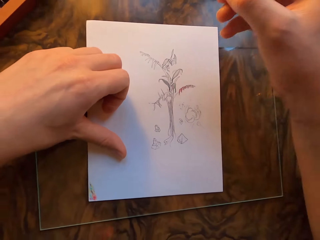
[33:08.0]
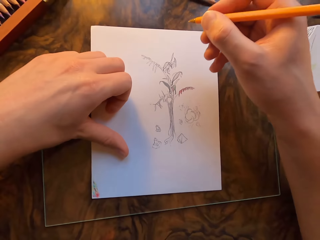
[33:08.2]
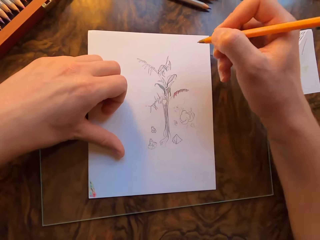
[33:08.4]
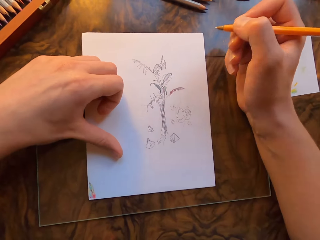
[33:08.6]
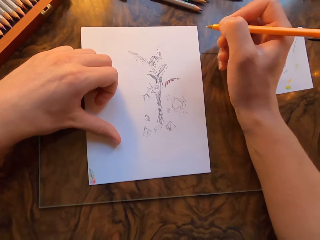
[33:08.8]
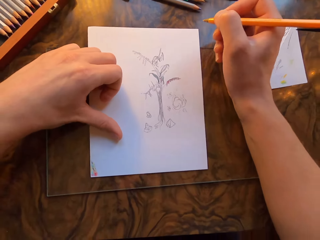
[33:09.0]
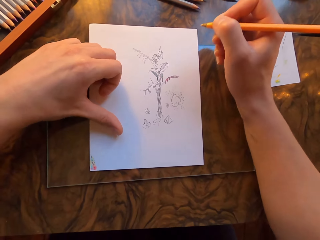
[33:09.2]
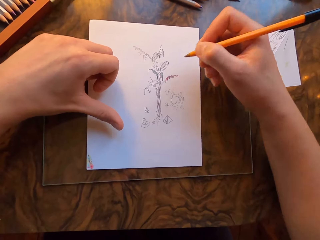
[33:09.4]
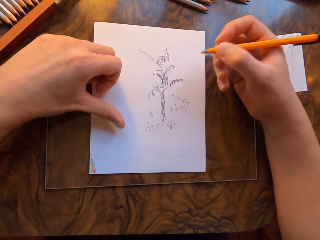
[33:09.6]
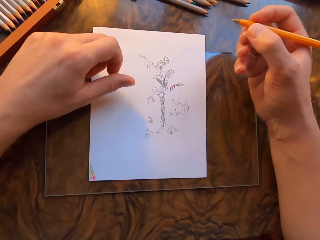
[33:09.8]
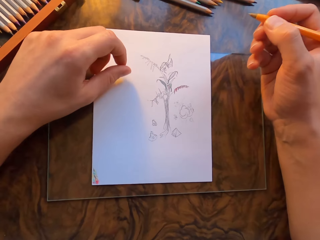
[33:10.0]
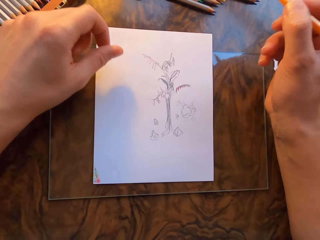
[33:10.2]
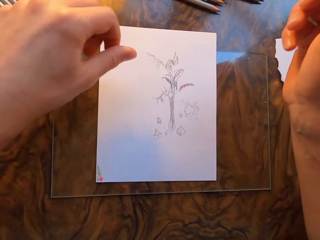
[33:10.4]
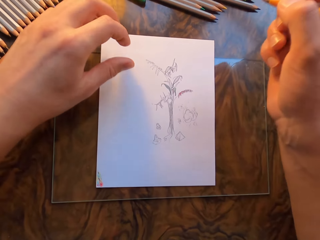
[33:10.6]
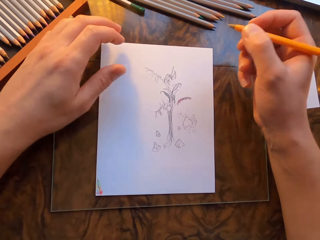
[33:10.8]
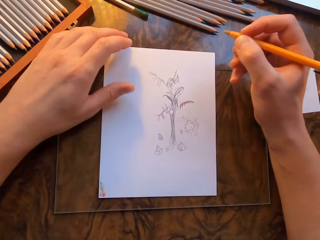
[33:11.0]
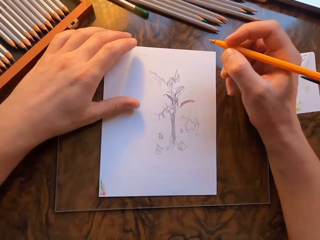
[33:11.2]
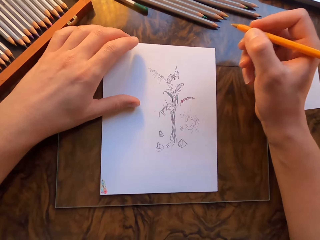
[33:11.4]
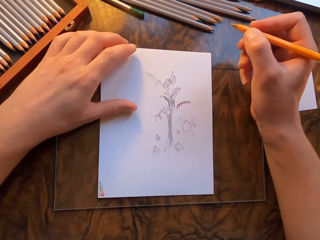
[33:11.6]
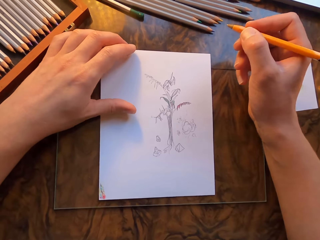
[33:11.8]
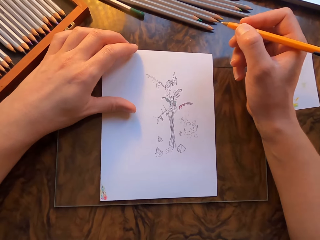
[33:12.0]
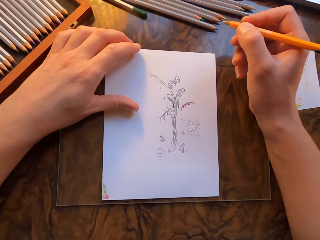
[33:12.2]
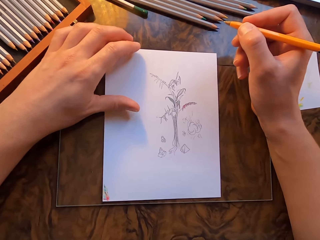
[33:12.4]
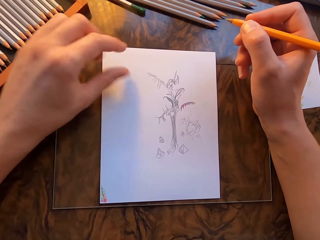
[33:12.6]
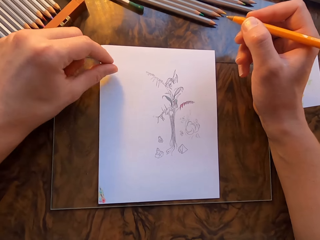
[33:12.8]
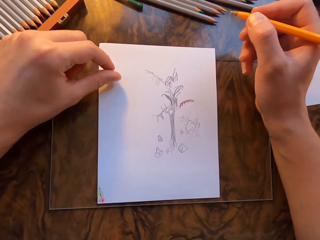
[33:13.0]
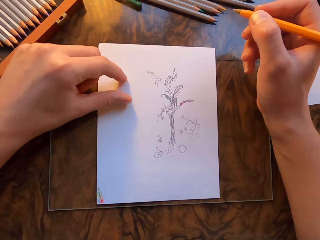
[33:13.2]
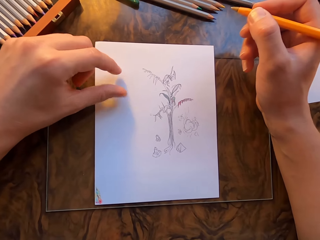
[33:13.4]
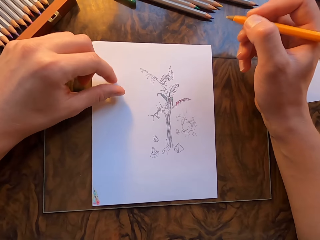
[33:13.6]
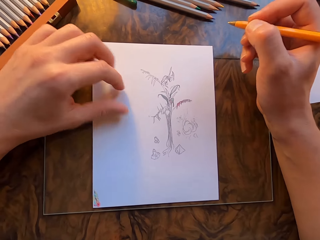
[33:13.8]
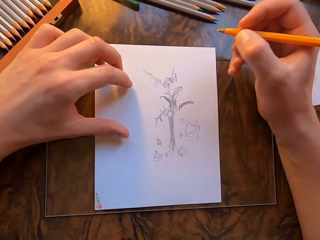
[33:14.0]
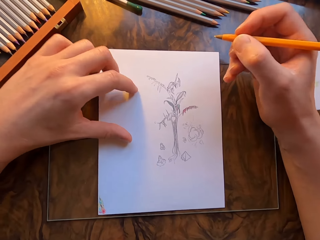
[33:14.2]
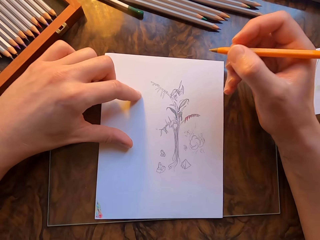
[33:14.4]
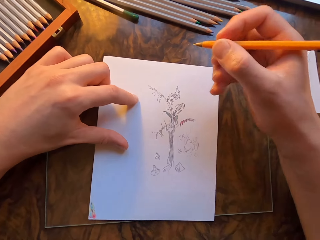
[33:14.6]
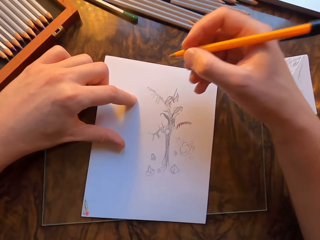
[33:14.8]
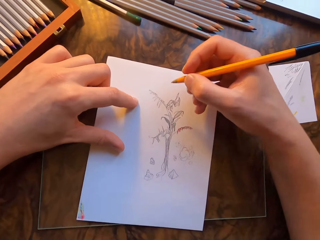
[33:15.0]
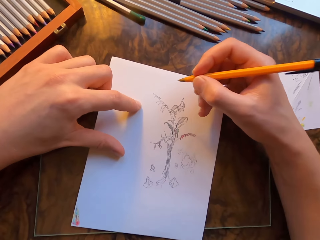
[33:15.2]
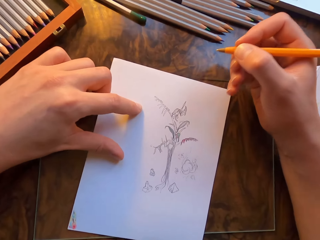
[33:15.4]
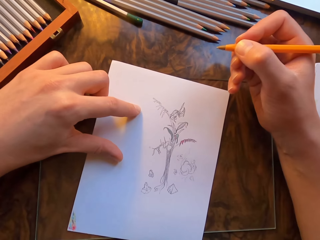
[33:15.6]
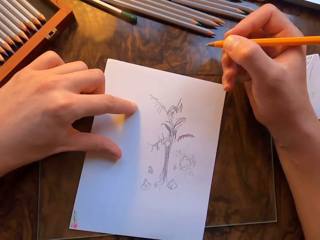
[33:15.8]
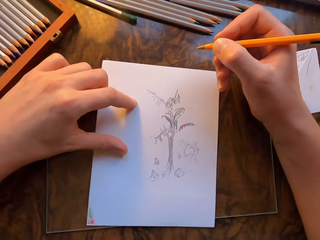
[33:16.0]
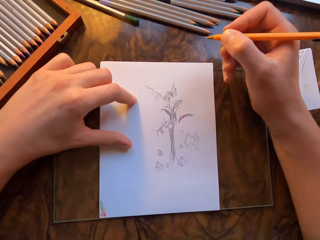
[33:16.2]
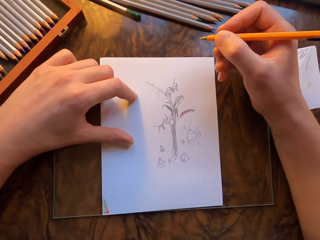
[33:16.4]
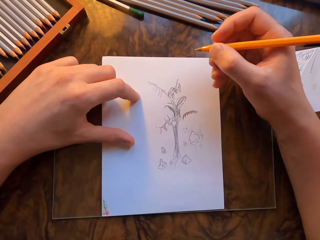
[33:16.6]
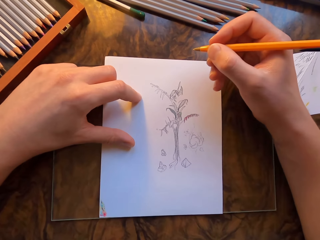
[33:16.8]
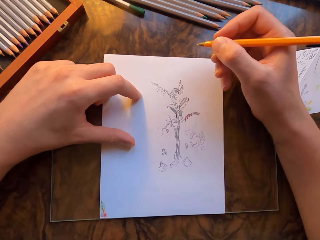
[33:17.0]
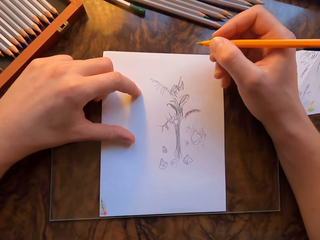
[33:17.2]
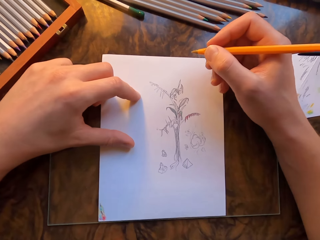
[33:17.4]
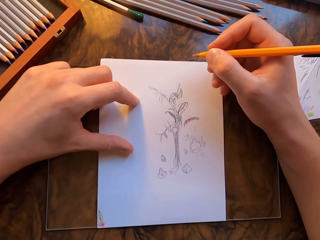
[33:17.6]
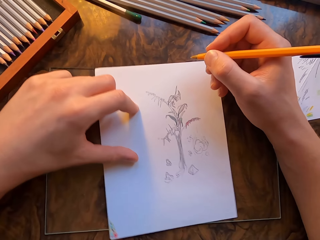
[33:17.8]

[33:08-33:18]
The camera wearer lifts his hands. He holds the drawing paper with his left hand. He moves the drawing paper with his left hand.

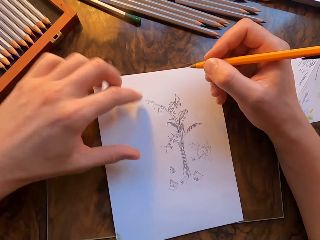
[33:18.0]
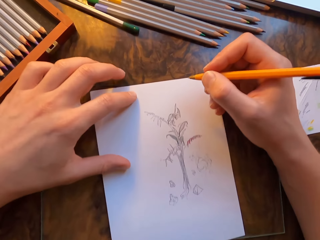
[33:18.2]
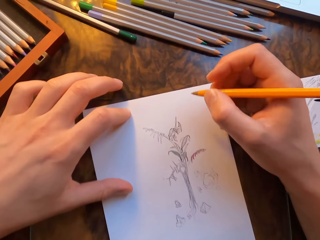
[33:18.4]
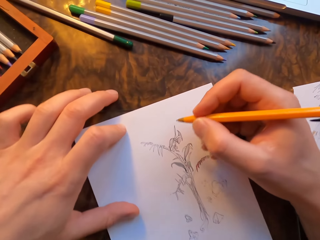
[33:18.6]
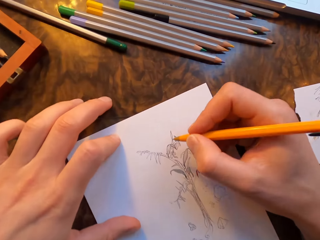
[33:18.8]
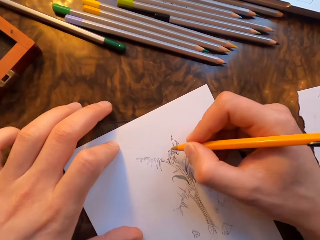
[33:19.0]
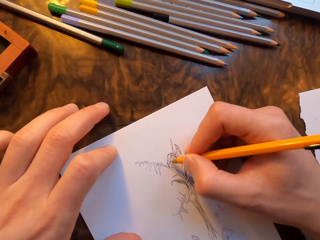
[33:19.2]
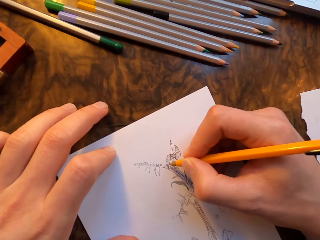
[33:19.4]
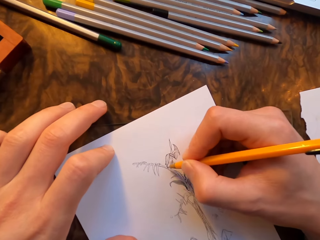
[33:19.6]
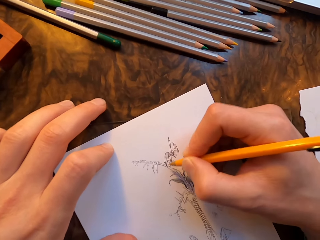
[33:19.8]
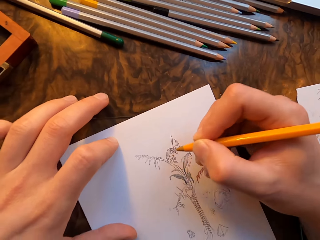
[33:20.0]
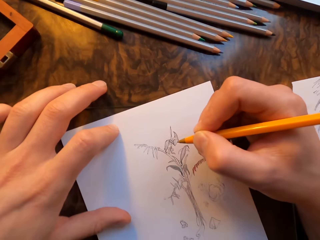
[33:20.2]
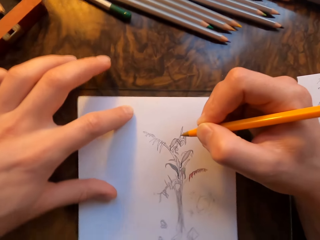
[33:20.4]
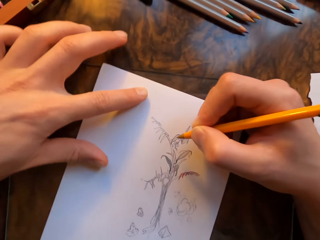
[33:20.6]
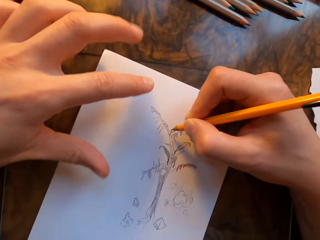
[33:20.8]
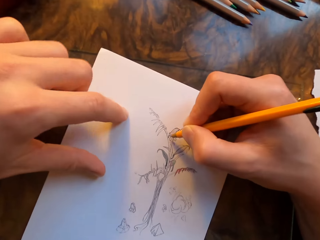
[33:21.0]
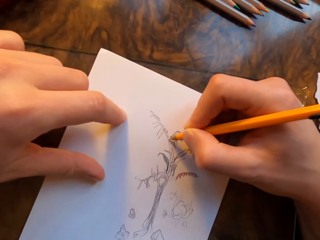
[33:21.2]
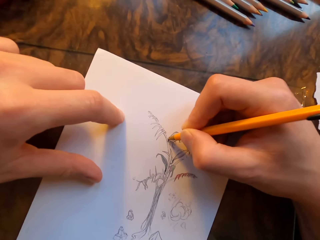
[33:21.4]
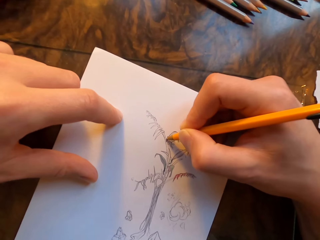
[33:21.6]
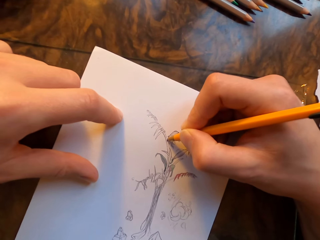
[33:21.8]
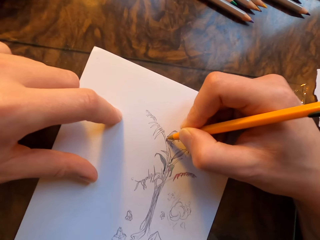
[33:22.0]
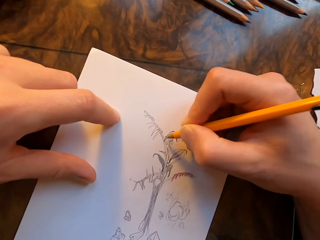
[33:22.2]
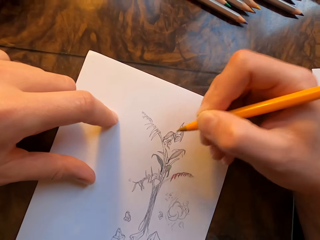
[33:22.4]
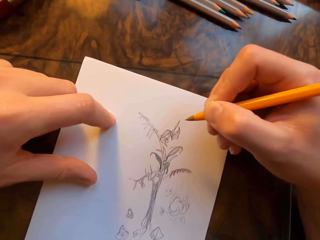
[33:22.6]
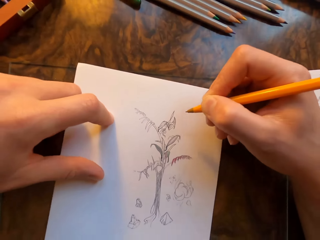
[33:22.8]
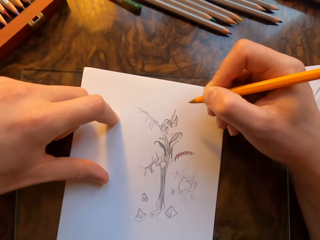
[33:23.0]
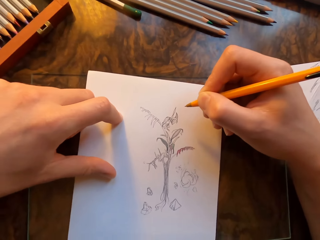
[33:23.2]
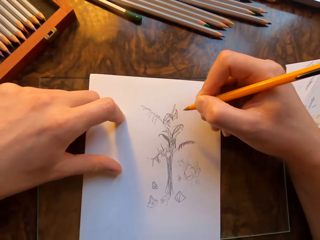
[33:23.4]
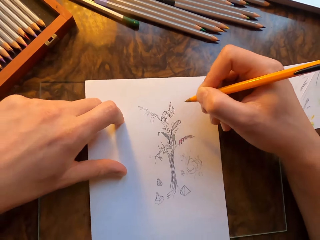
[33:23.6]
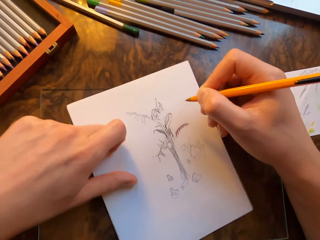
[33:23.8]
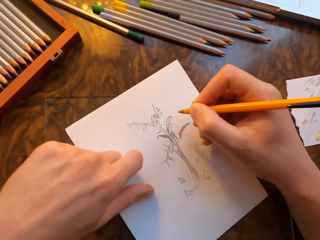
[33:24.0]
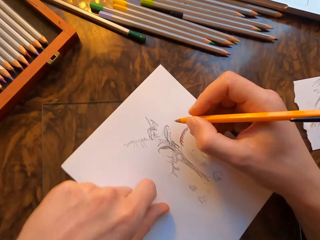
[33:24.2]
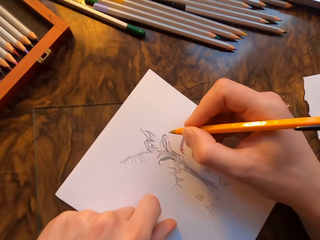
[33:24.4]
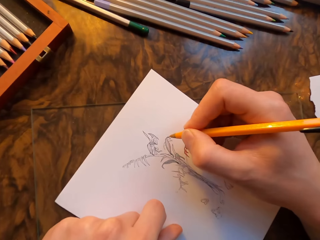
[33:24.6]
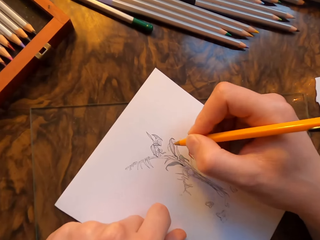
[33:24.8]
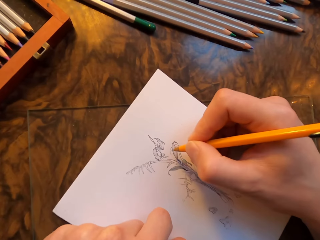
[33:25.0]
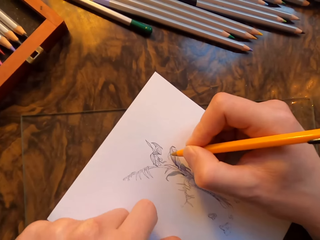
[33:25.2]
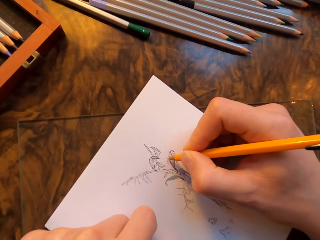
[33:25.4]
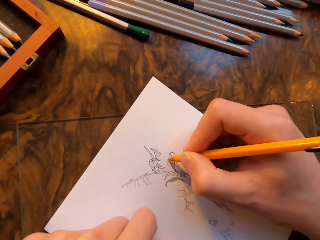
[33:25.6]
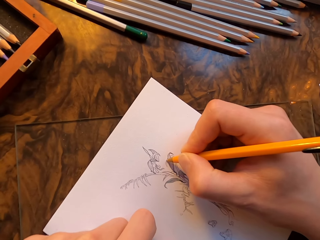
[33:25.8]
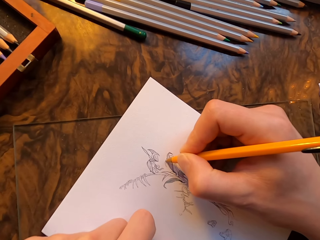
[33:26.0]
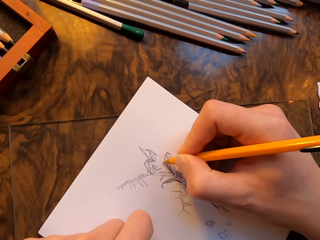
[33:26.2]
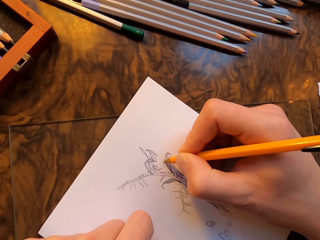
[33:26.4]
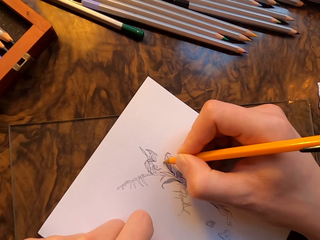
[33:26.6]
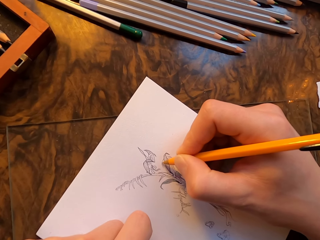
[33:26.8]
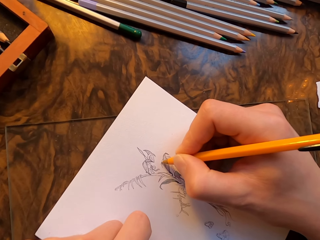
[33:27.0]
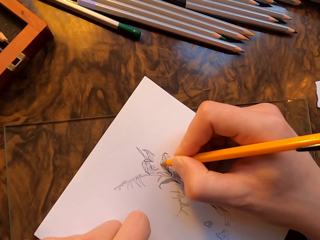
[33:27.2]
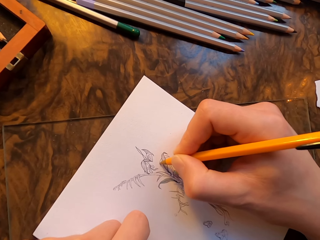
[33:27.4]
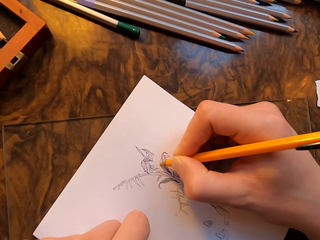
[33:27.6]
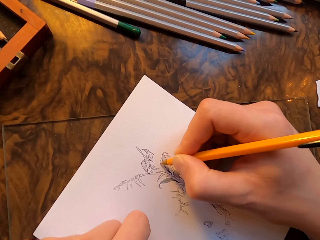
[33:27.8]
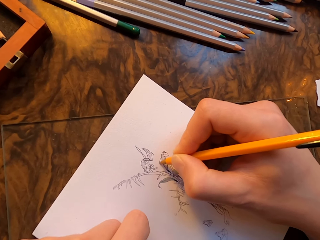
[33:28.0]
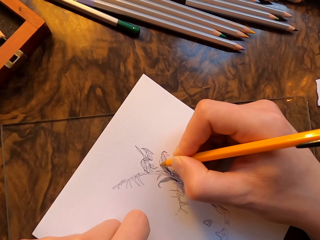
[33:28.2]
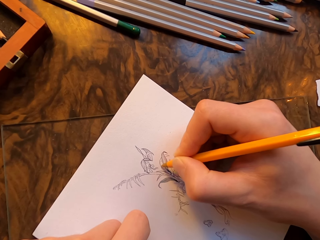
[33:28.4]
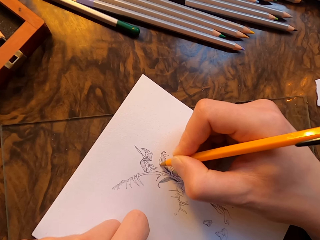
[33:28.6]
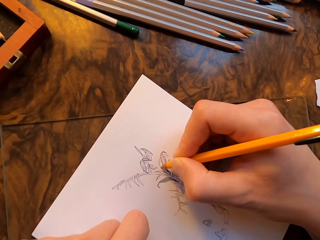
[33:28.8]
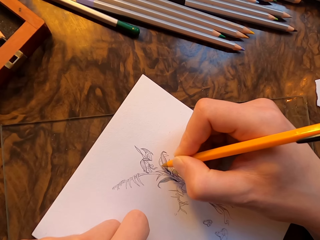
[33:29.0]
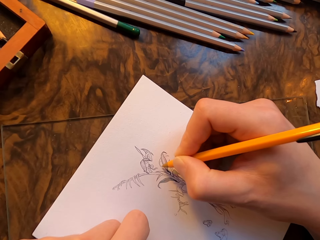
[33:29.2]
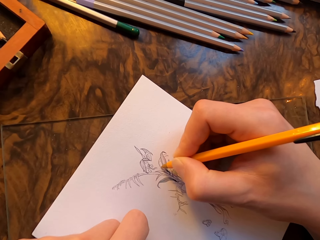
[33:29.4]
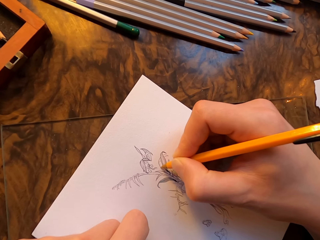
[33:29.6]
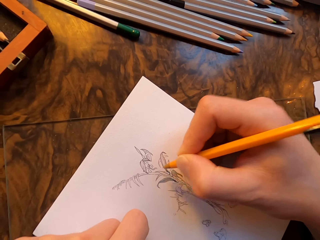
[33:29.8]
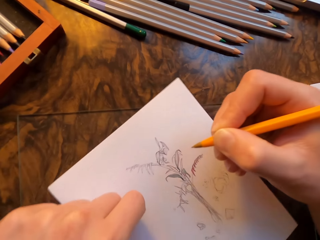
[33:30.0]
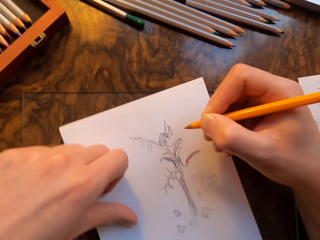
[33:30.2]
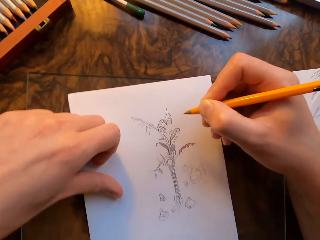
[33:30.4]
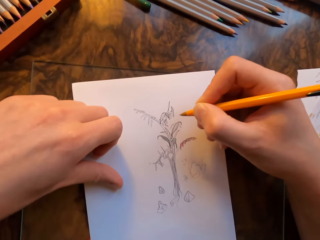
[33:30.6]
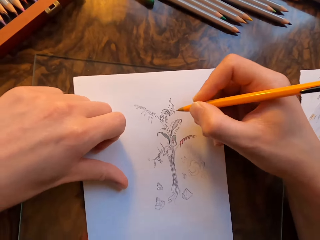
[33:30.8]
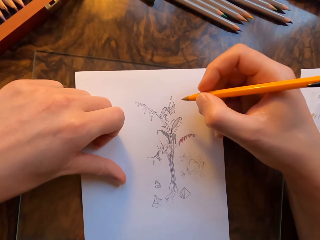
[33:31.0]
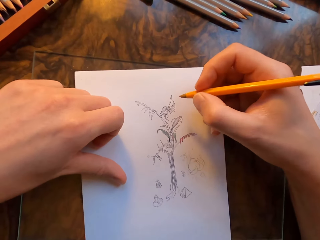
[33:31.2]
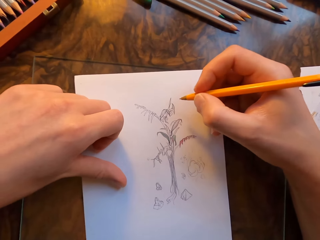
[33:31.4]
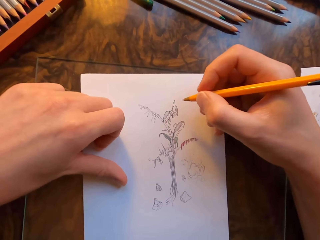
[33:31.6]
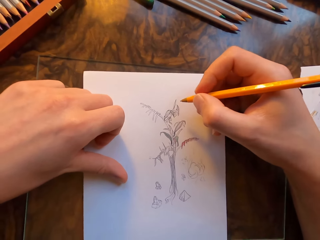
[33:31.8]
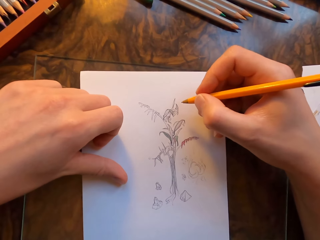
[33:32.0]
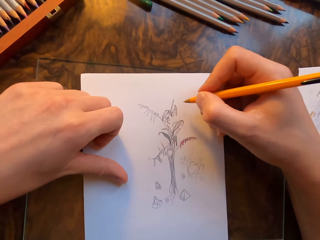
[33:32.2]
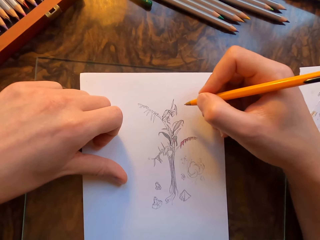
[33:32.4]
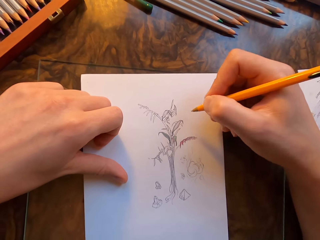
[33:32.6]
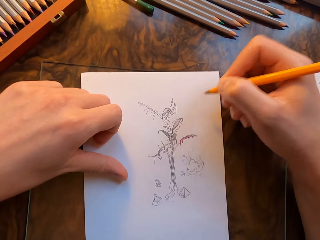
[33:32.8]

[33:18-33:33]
The camera wearer draws on the drawing paper with the pen in his hand. He moves the drawing paper with his left hand. He draws on the drawing paper with the pen in his hand. He moves the drawing paper with his left hand. He draws on the drawing paper with the pen in his hand. He moves the drawing paper with his left hand.
